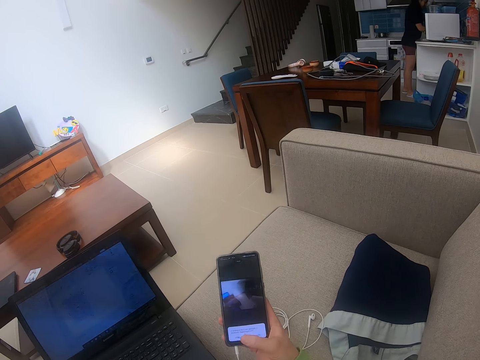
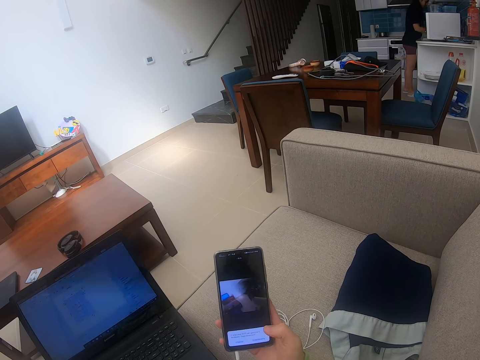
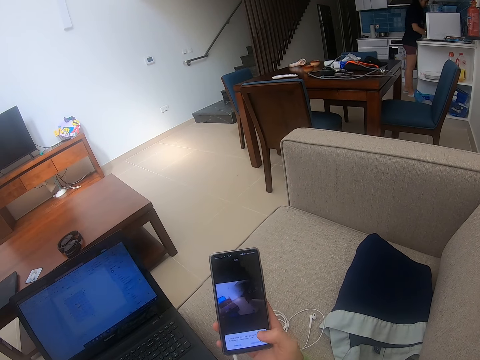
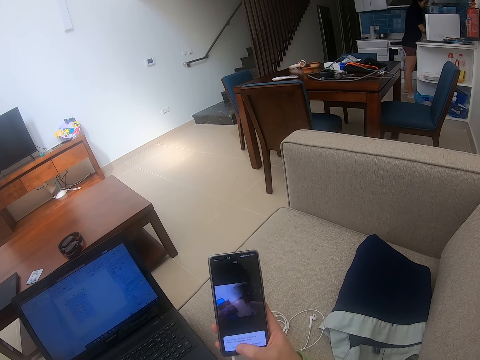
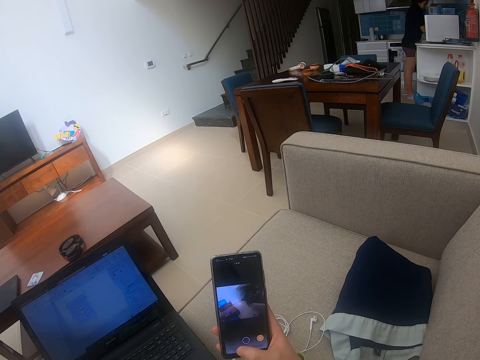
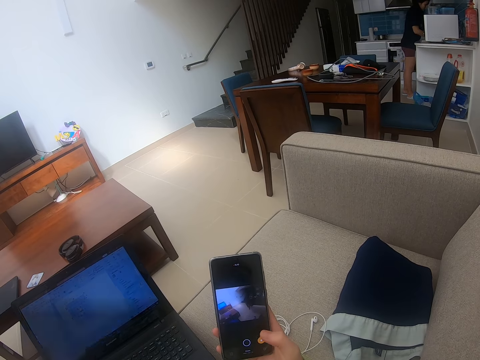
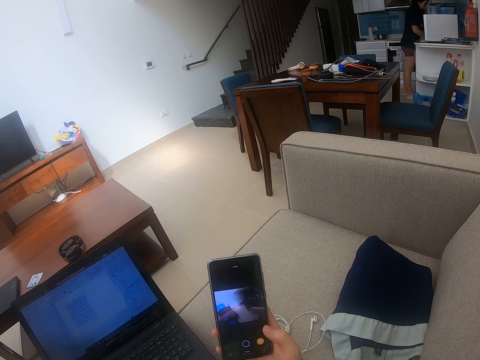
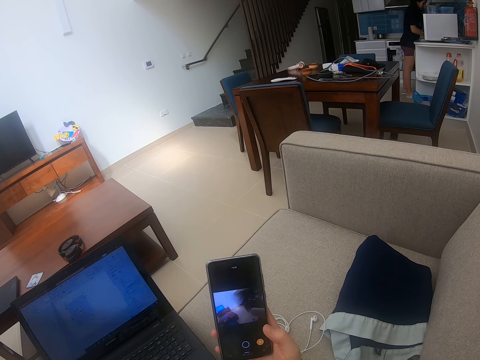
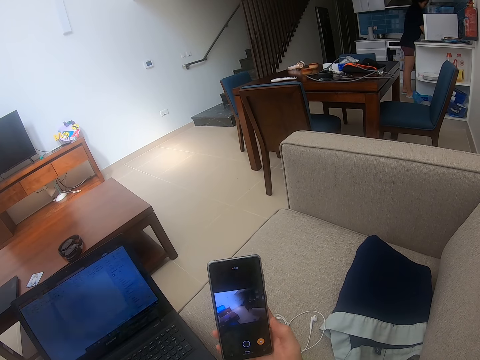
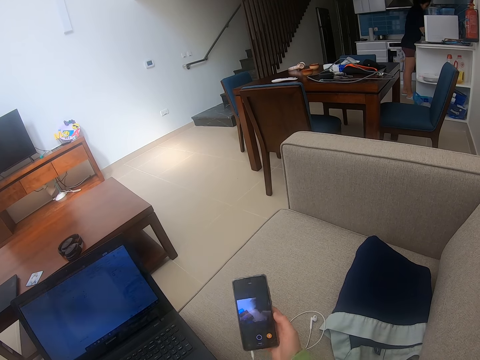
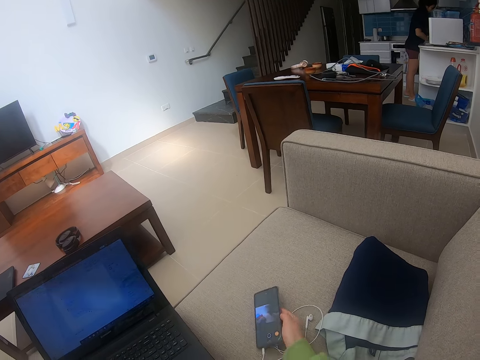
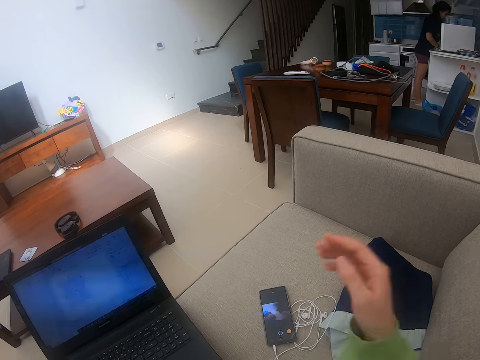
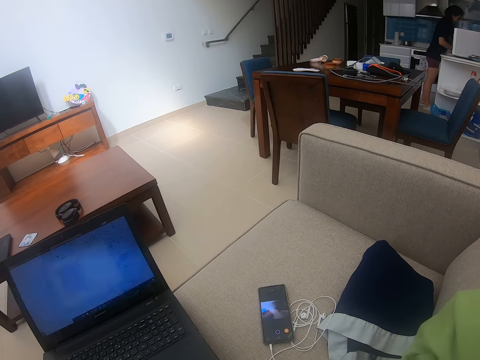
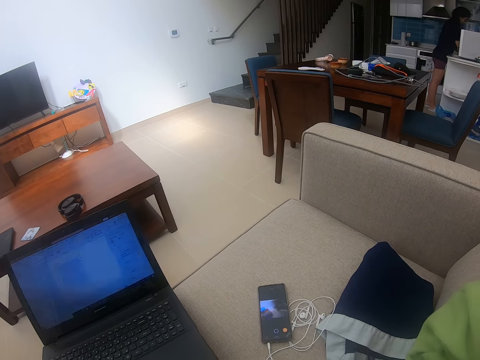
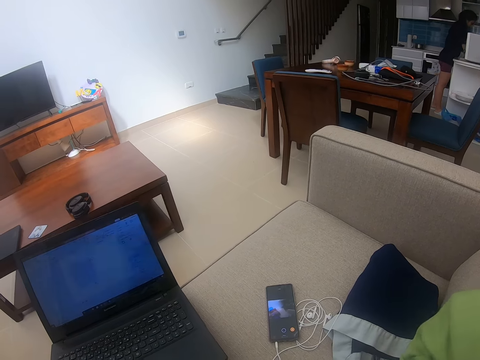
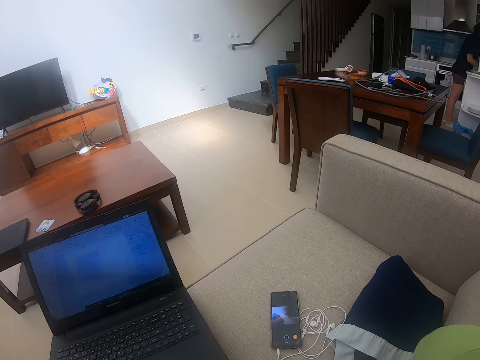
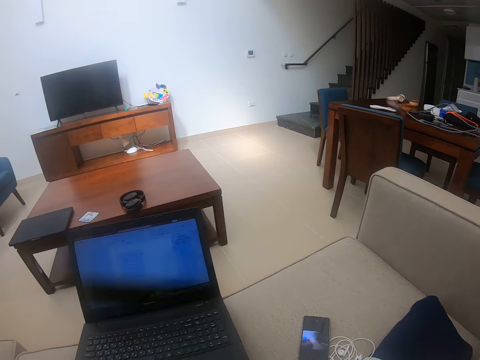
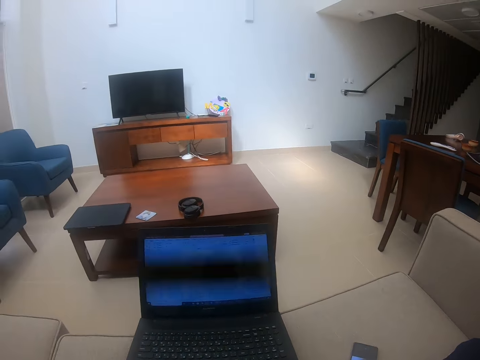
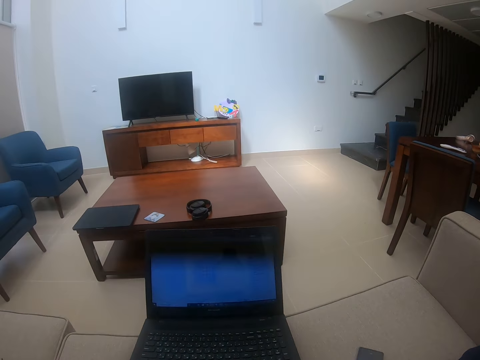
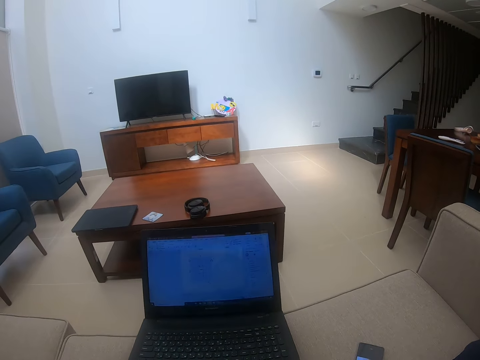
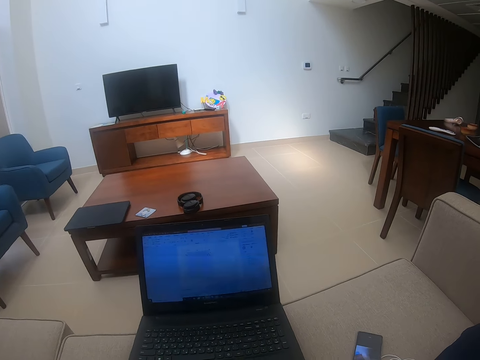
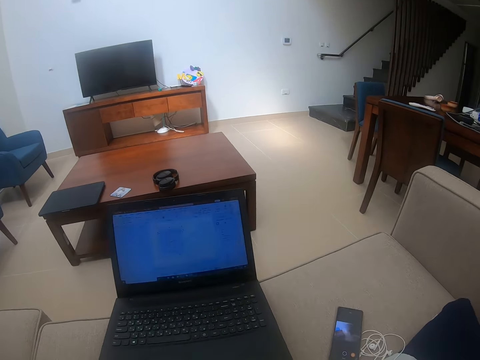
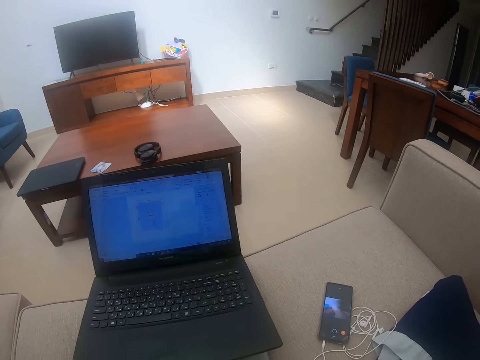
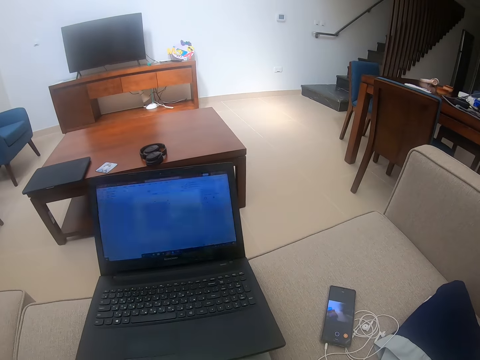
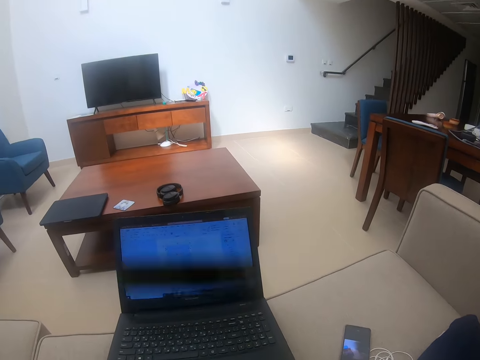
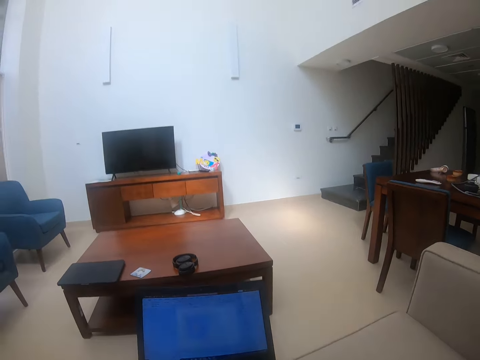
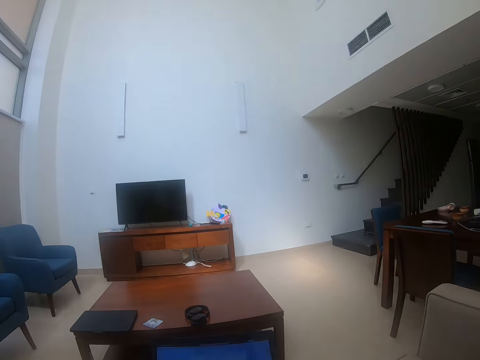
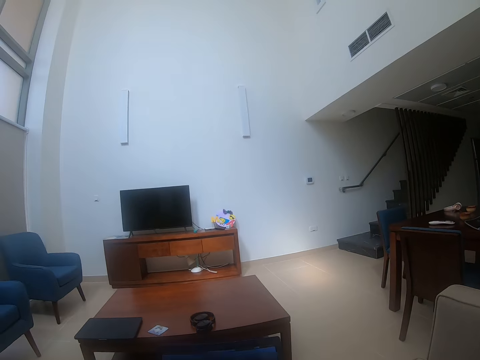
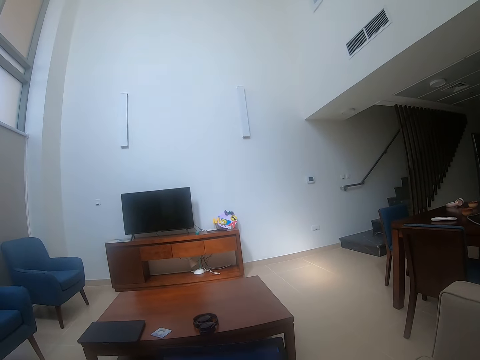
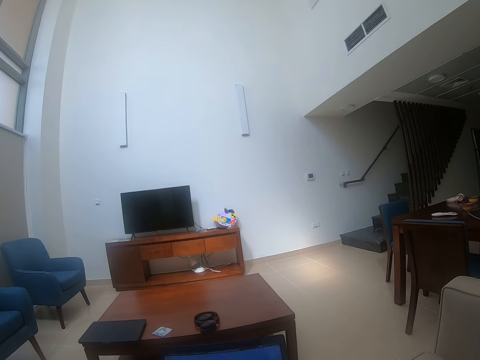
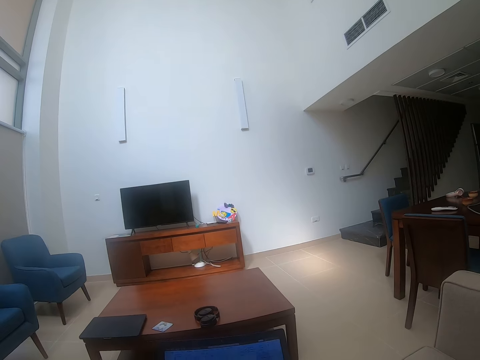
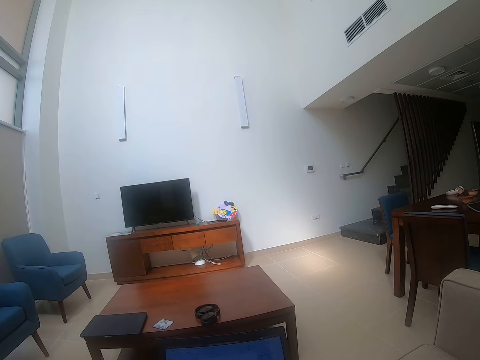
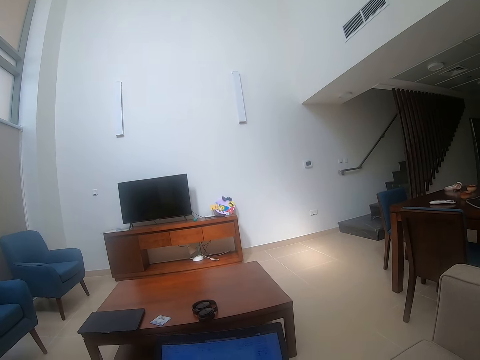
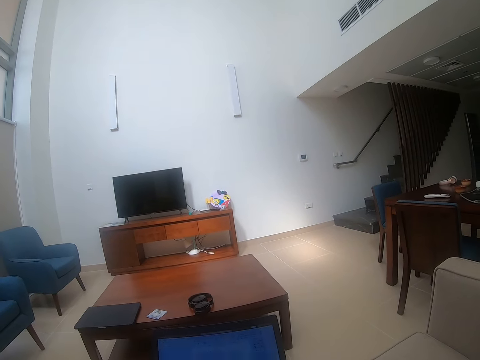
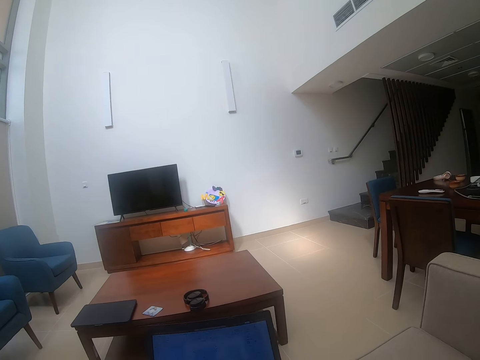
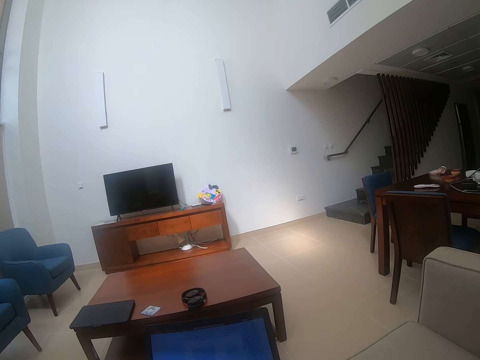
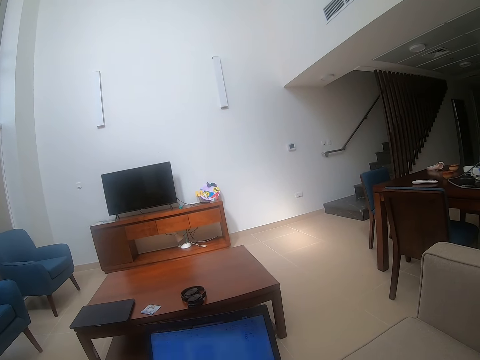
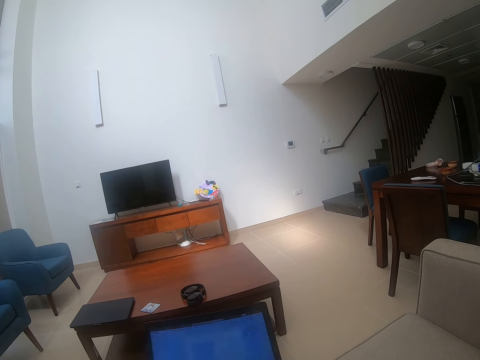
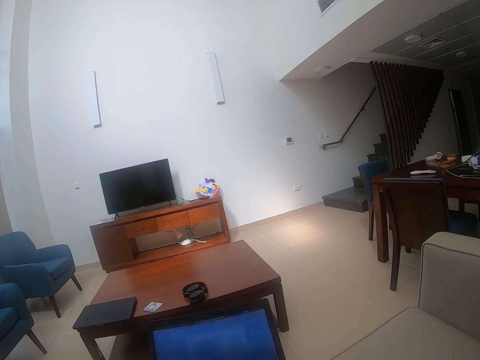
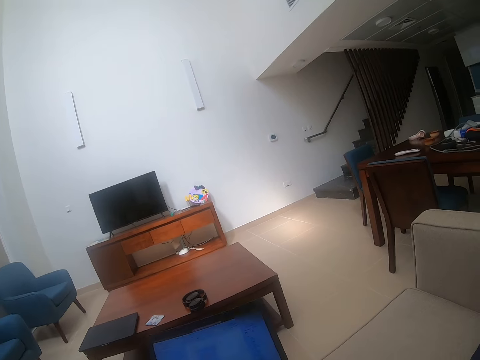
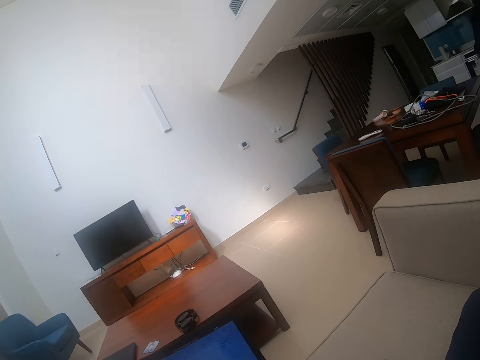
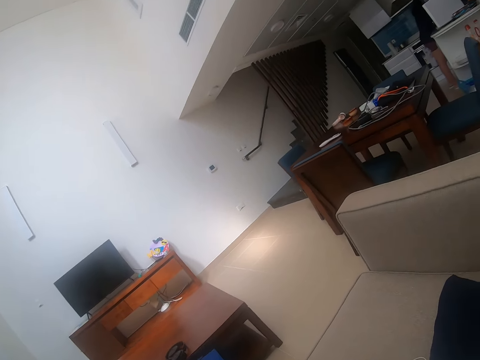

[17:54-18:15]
The camera wearer scrolls on the phone. They touch the phone. They put the phone on the couch. They touch their head. They raise their hand up. They look around the house.

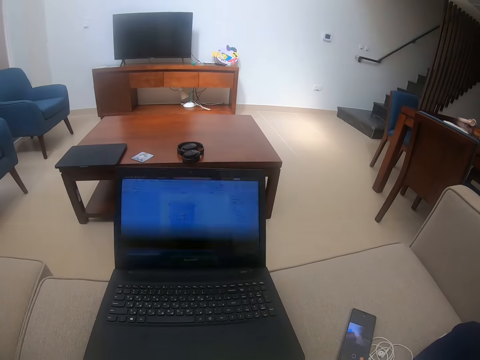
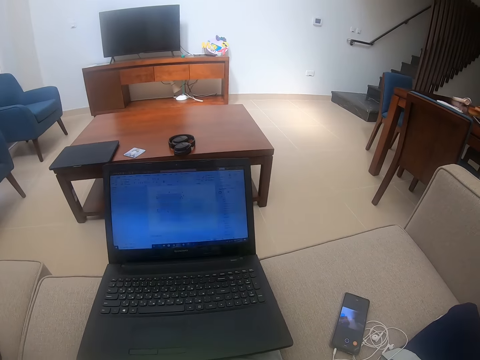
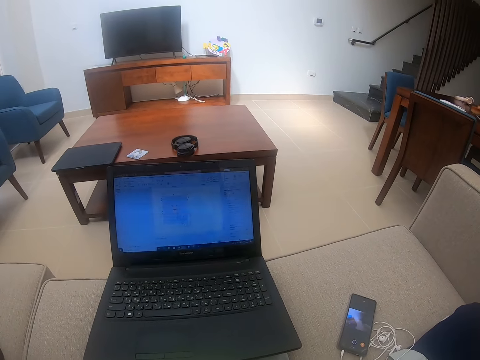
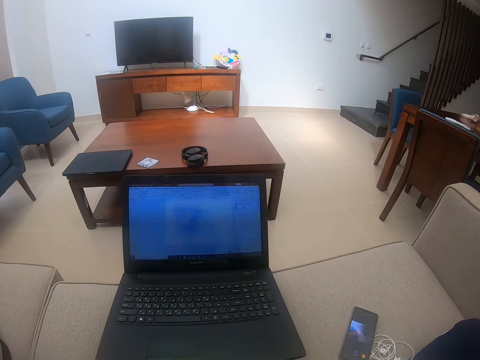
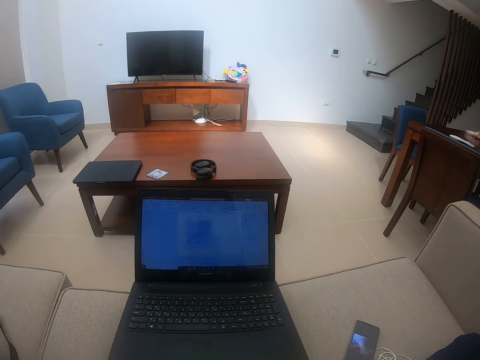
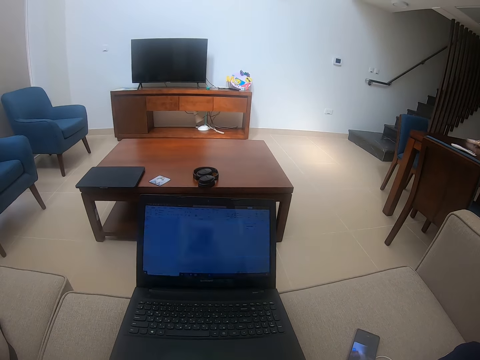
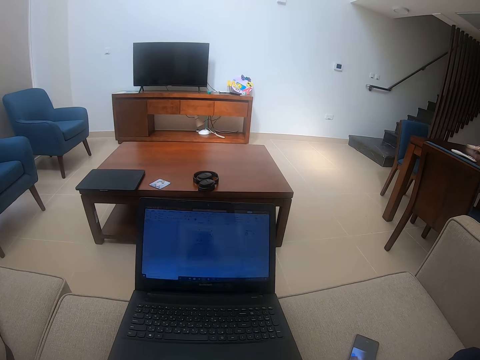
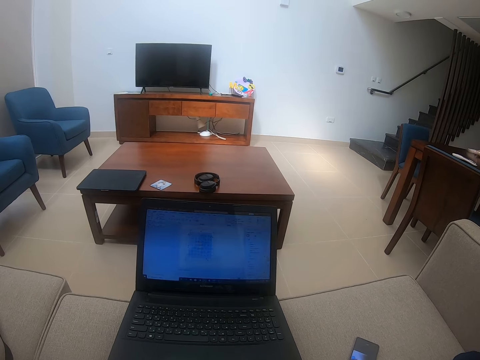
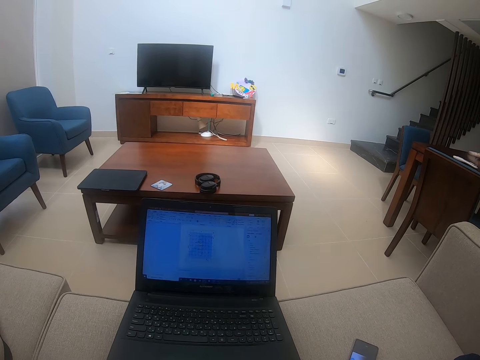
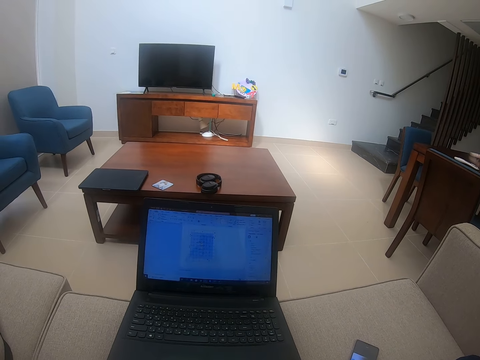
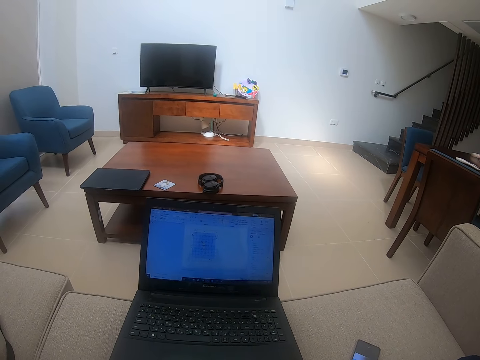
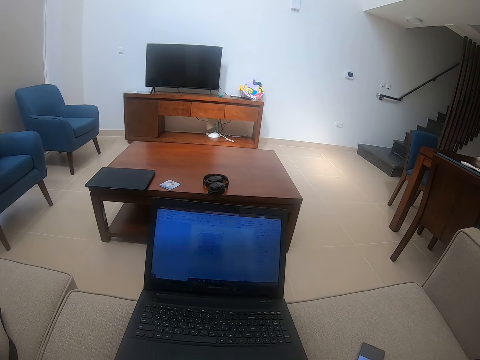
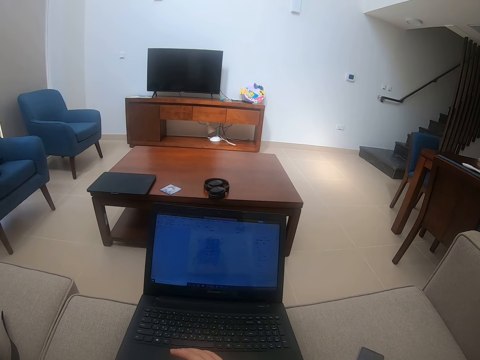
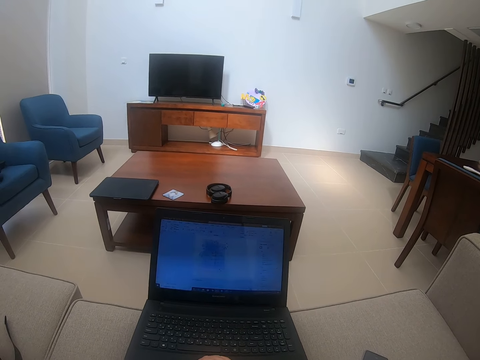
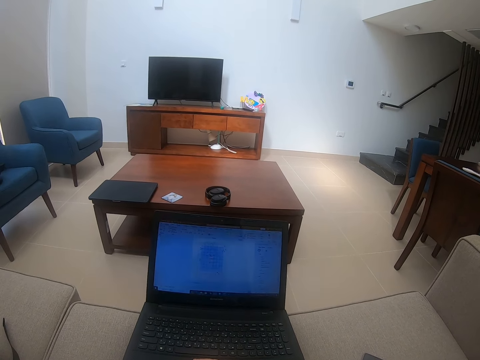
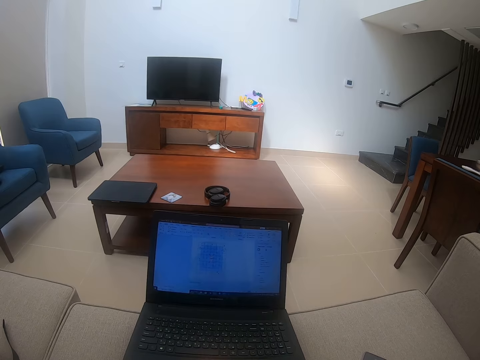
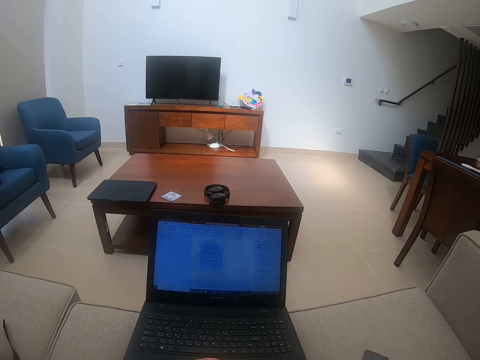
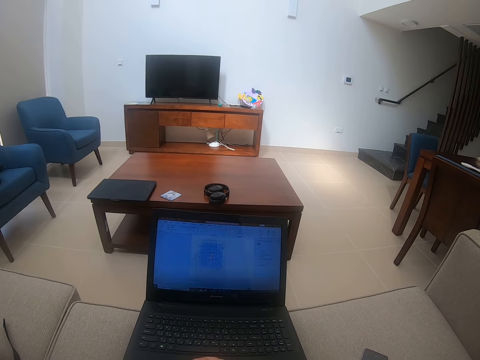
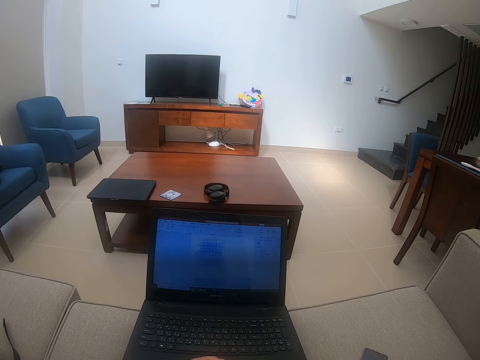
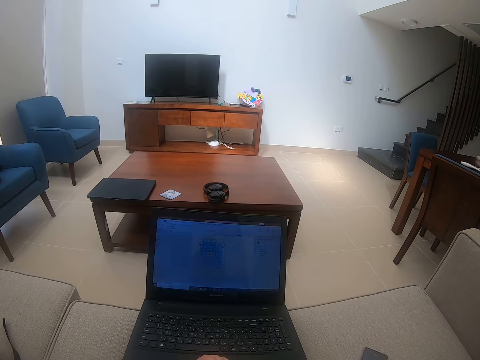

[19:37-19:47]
The camera wearer watches the laptop.
